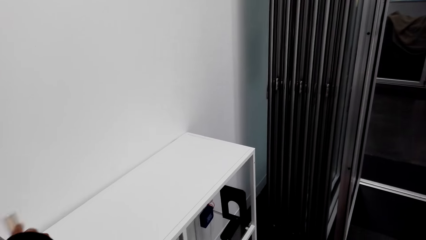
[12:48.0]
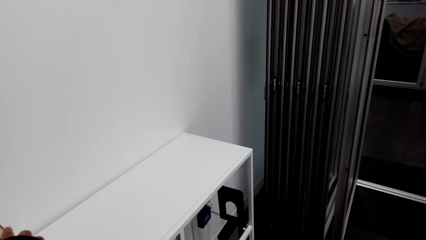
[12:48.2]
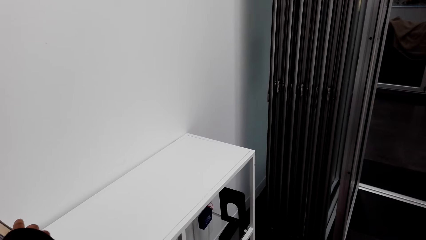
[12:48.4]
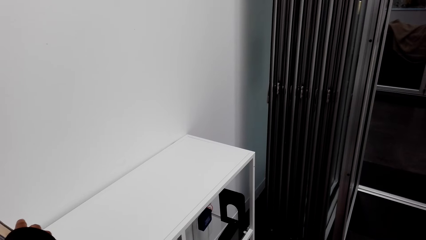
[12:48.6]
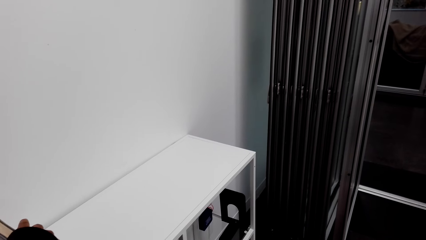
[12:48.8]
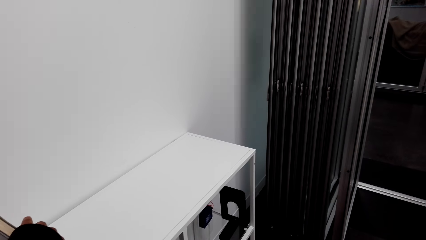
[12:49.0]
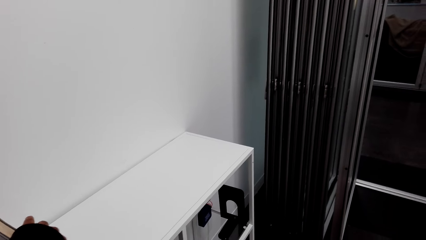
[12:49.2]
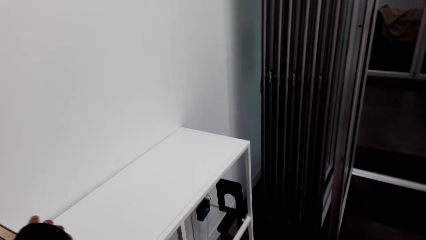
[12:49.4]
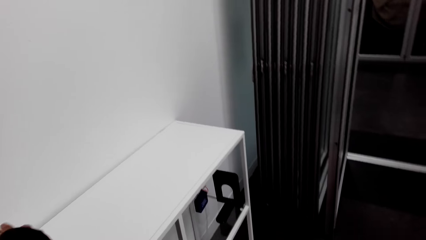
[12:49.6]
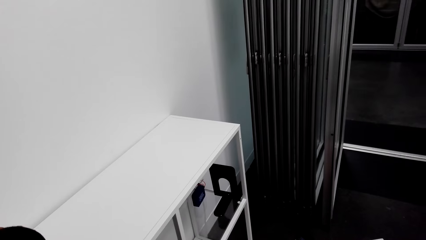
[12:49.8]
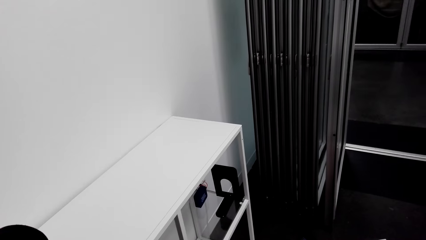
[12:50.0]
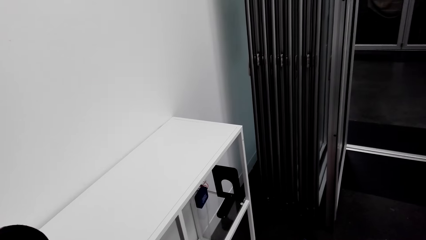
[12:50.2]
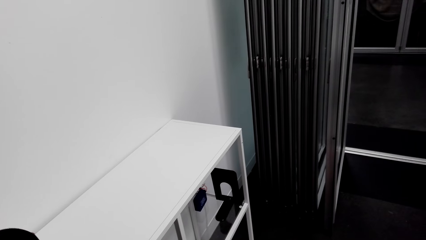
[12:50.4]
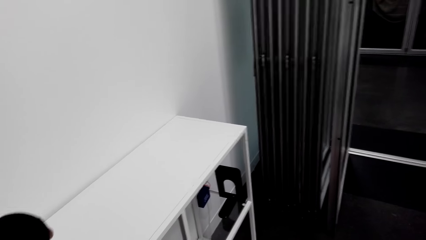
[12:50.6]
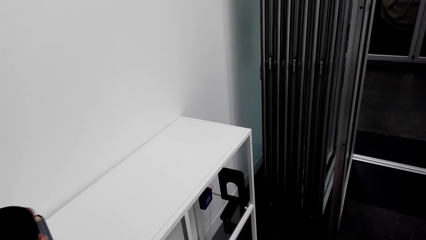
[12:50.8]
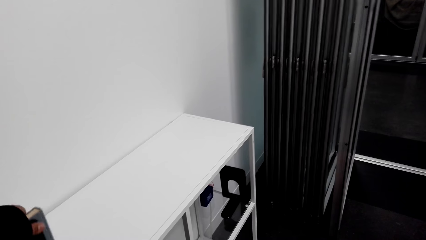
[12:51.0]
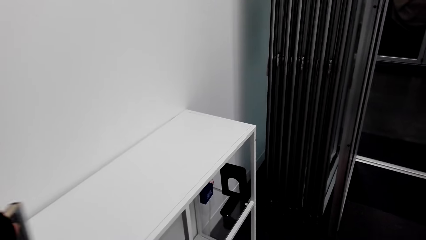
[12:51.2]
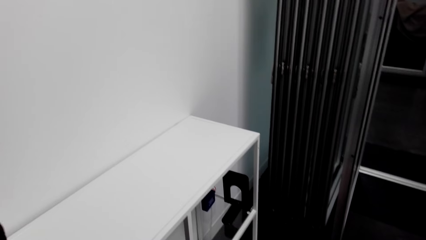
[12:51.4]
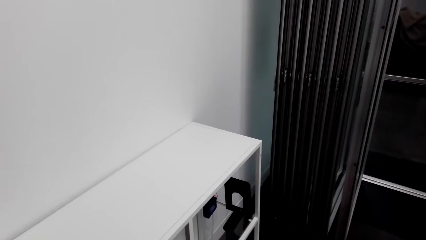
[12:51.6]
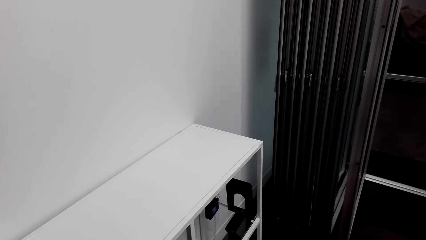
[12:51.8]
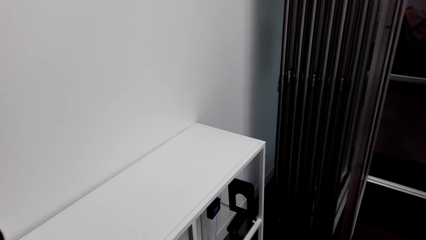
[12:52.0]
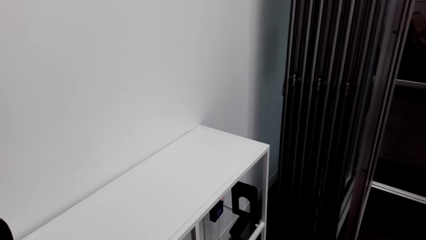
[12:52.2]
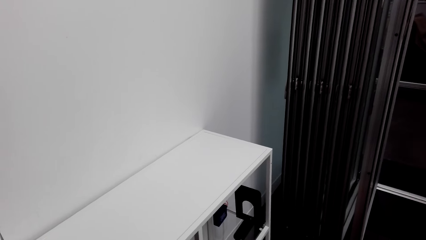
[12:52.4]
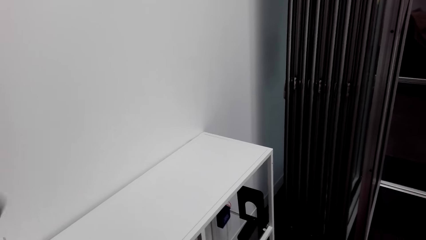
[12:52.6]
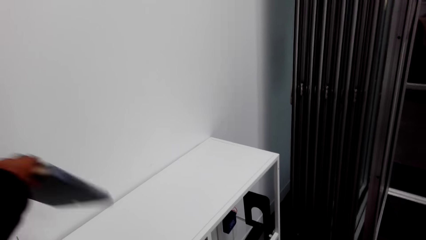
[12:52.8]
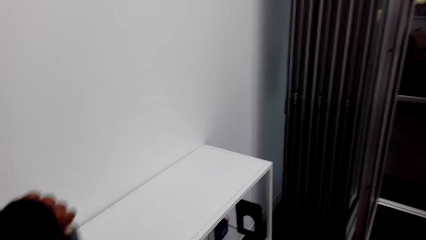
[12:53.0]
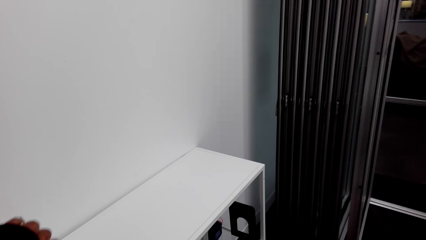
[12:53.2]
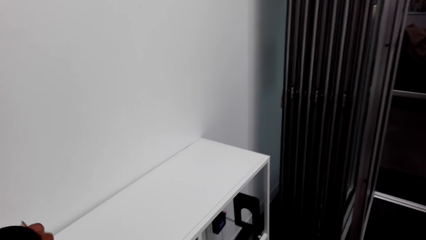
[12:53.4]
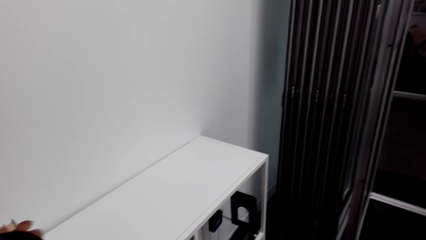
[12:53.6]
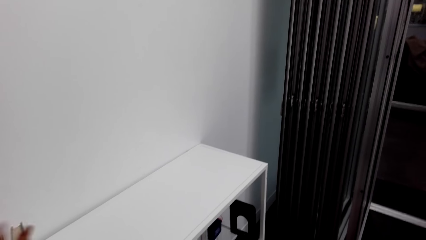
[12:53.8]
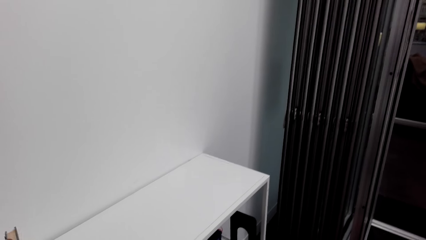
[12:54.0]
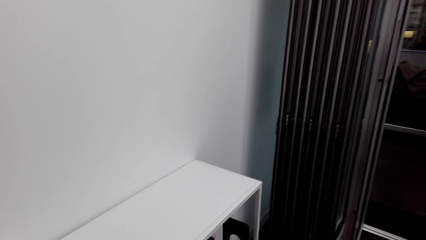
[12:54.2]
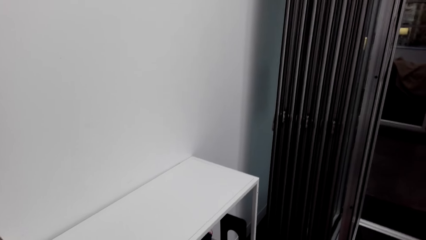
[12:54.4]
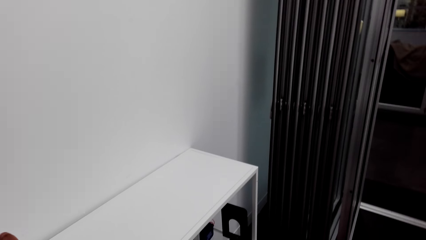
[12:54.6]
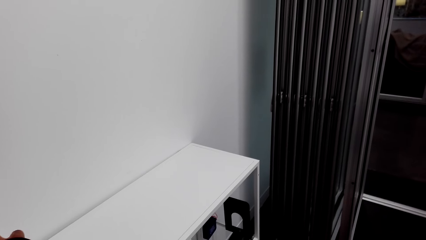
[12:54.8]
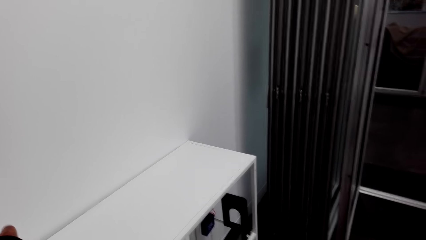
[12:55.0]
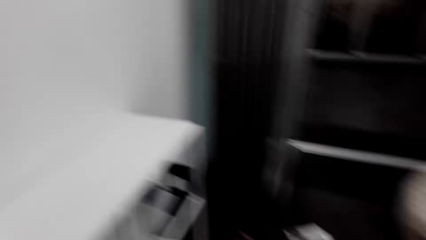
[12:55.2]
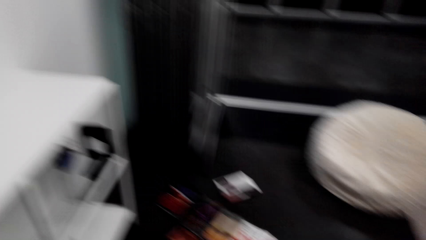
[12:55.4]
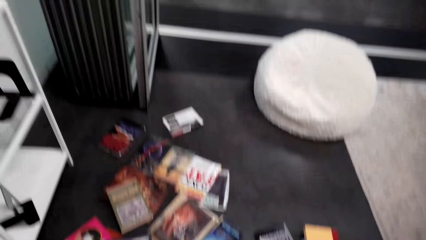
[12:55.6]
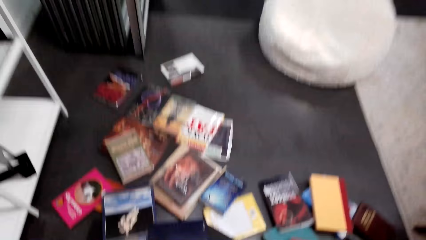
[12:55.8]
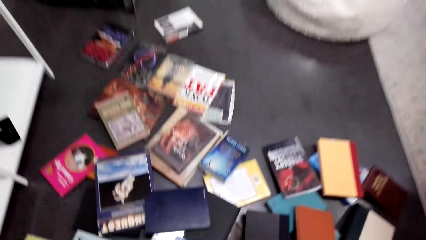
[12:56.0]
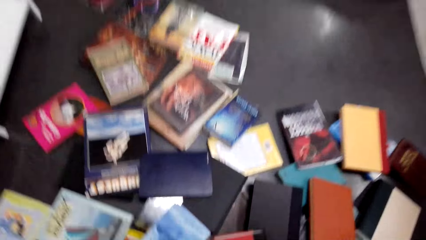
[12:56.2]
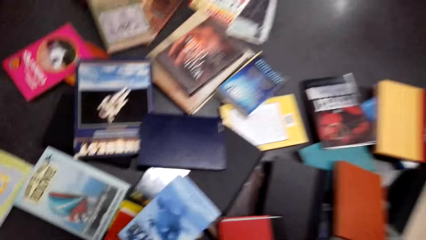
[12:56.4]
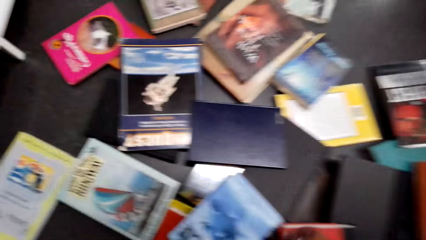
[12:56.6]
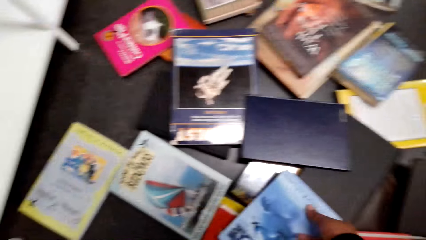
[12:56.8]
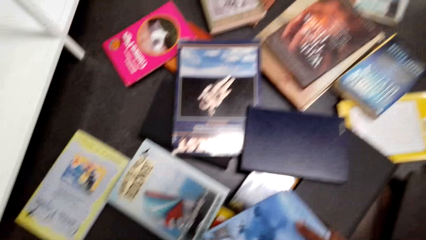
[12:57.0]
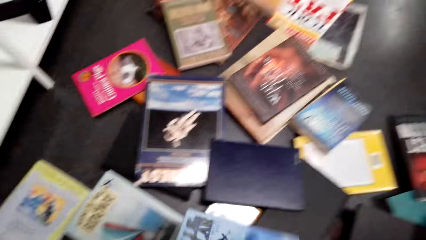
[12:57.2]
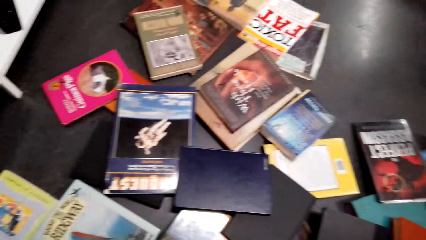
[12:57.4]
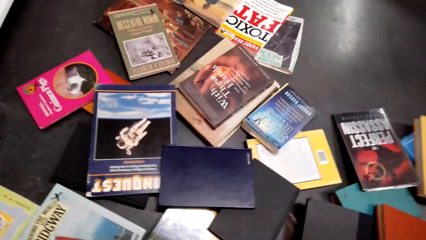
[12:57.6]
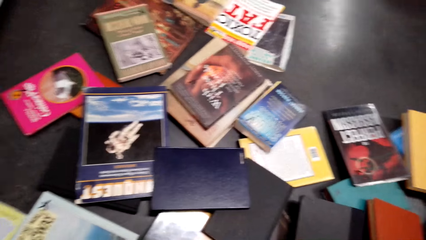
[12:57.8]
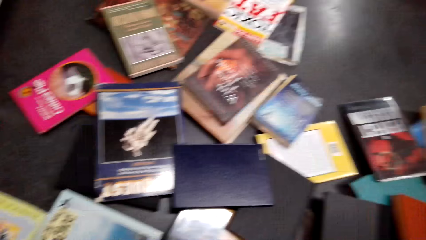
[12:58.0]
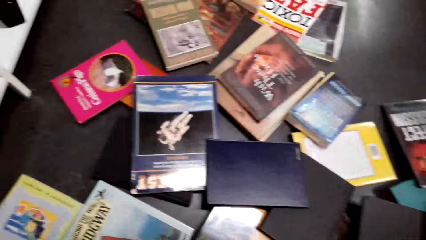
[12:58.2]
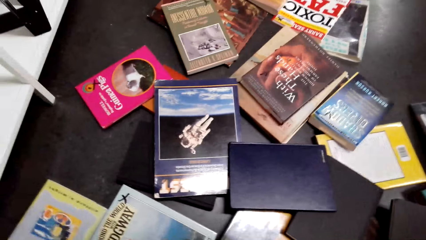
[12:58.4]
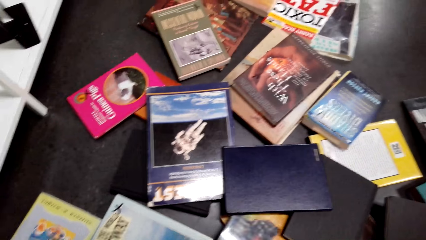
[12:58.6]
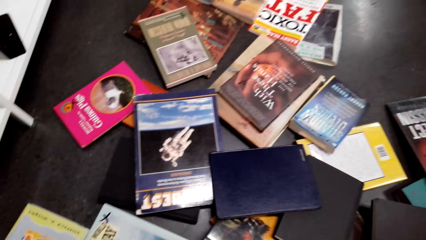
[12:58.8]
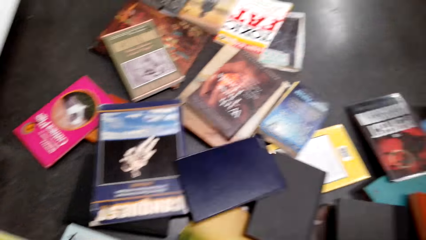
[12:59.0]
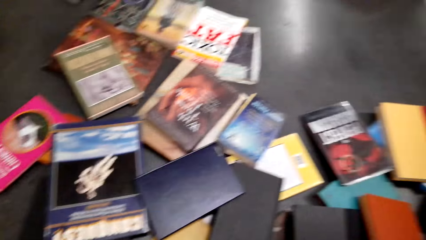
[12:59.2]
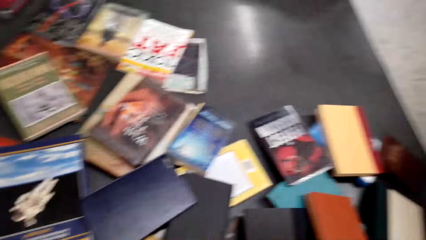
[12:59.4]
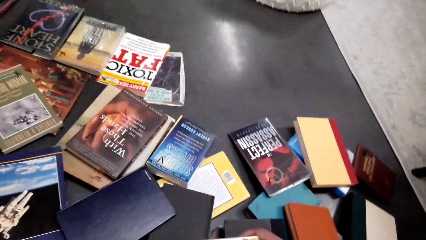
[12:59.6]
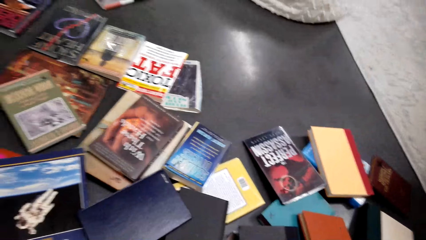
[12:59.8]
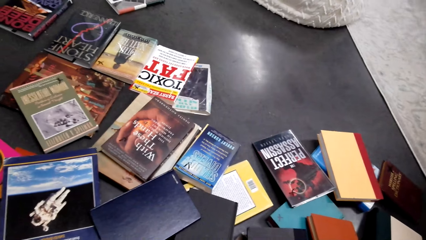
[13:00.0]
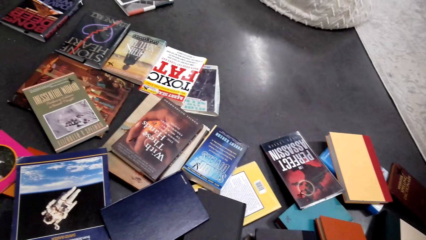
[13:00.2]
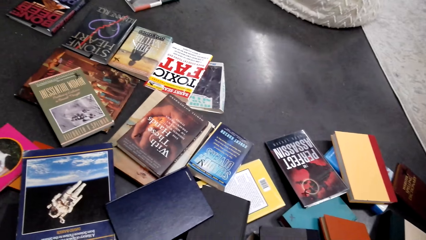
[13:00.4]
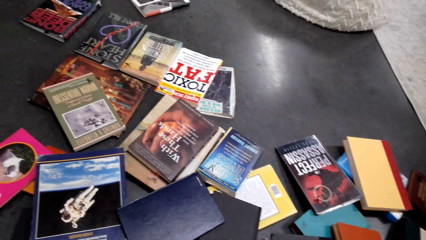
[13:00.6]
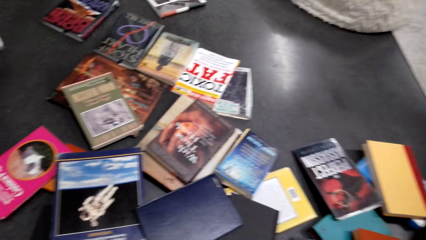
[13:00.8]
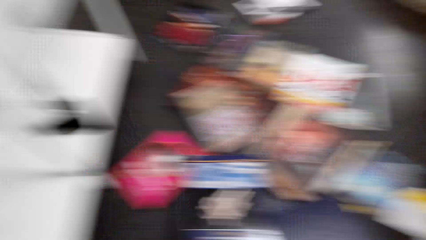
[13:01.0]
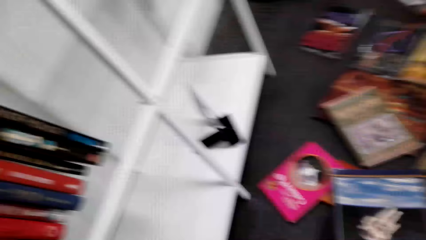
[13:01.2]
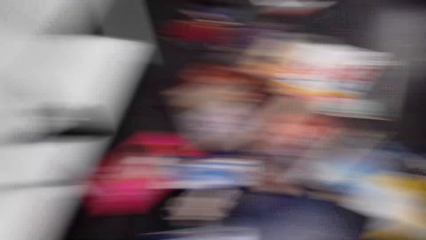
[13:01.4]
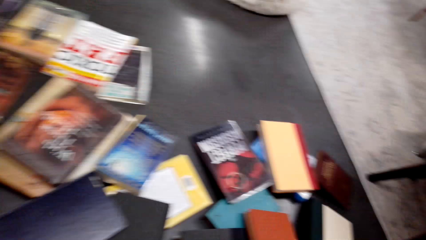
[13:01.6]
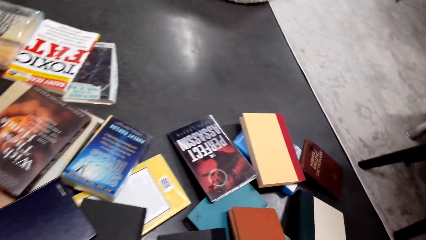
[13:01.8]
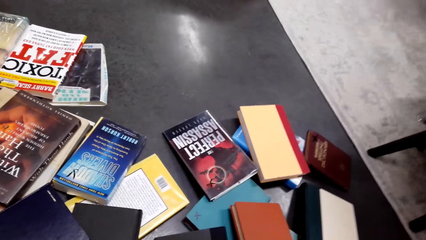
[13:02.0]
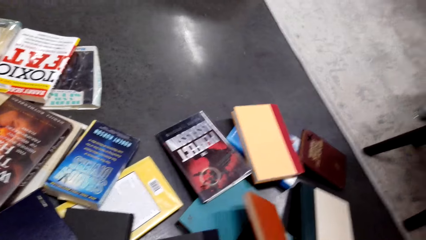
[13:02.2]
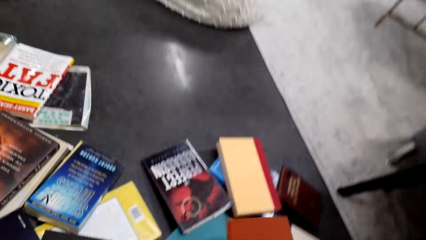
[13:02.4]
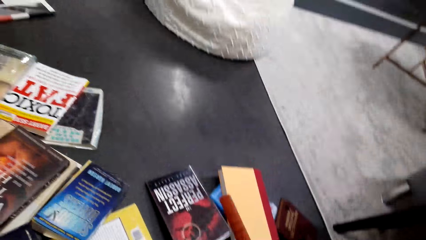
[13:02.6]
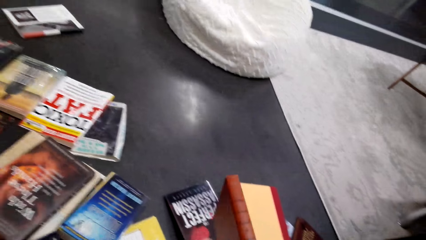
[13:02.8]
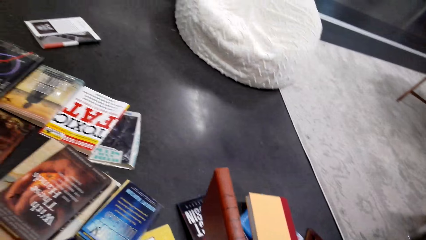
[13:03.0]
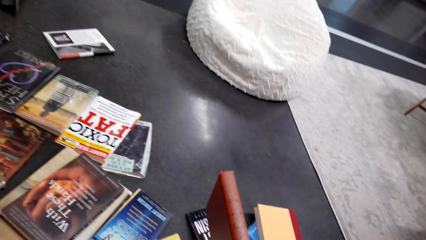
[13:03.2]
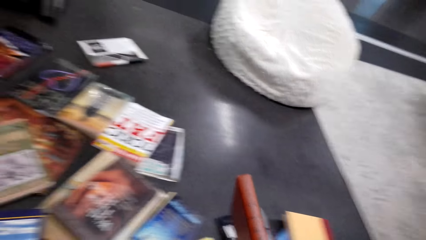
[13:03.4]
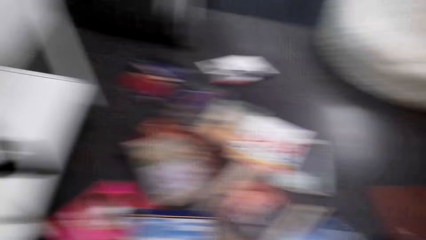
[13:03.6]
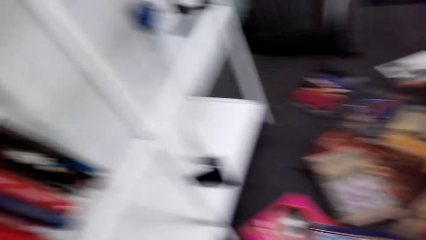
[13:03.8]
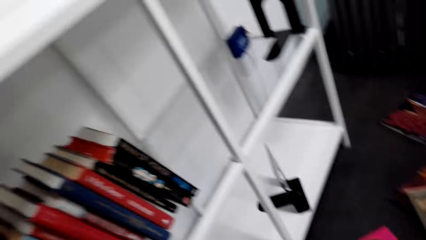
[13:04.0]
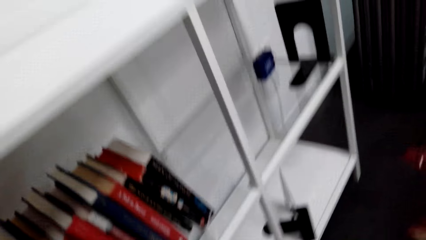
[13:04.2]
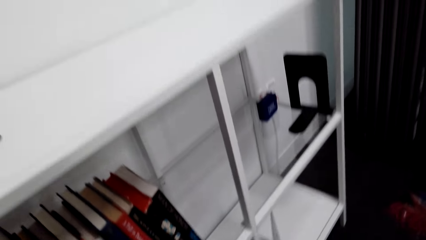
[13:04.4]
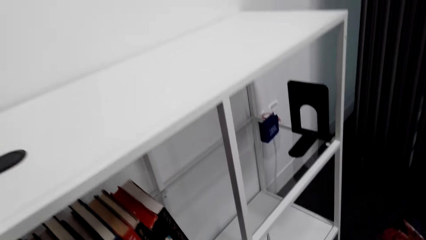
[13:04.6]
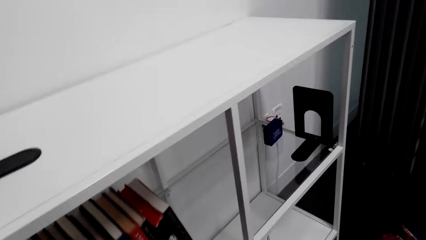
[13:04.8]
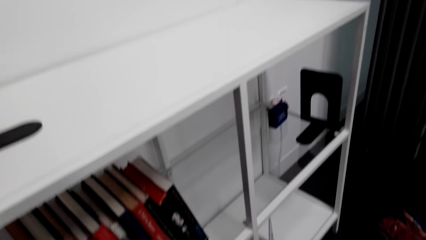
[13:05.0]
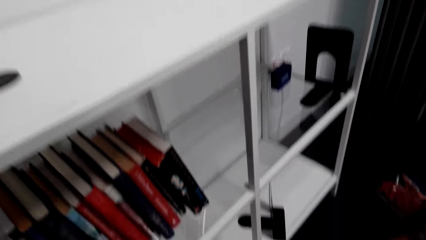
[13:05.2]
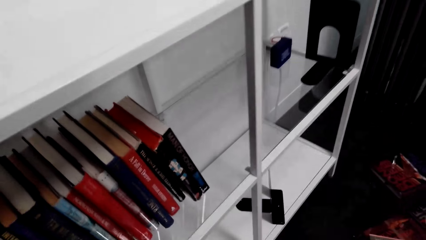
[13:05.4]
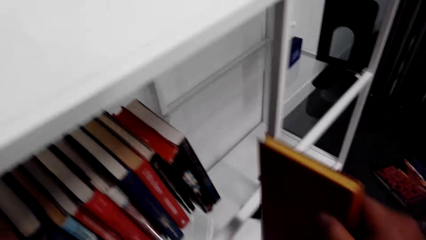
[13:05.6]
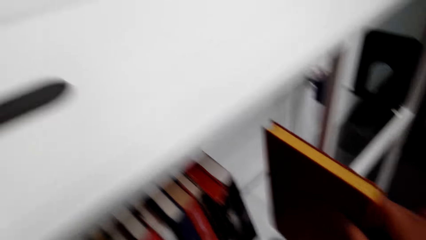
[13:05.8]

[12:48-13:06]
The camera wearer looks around the floor. They pick up a book. They check the book. They look around the shelf.
